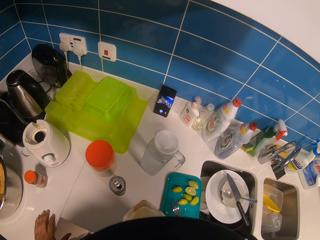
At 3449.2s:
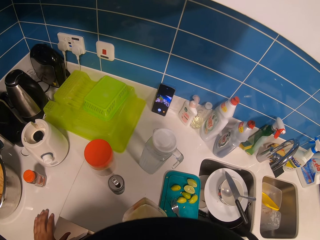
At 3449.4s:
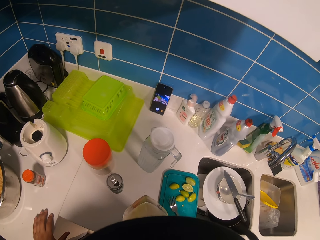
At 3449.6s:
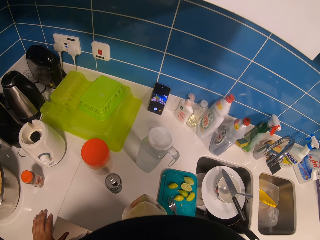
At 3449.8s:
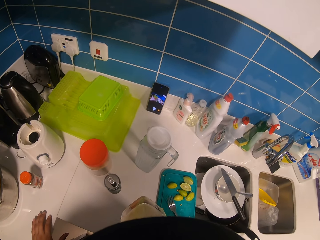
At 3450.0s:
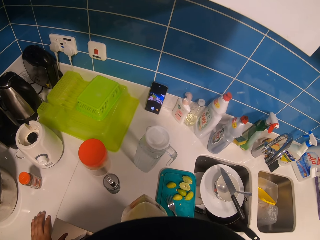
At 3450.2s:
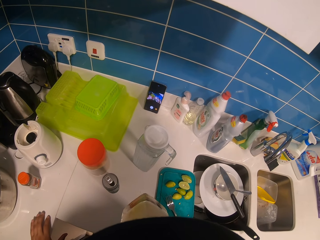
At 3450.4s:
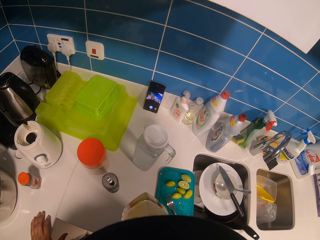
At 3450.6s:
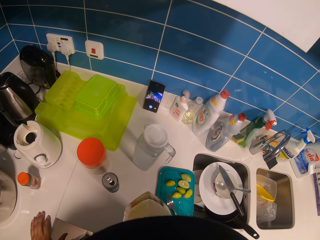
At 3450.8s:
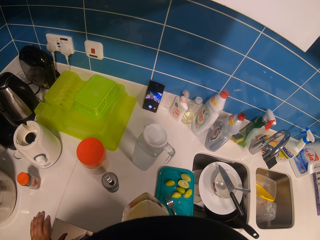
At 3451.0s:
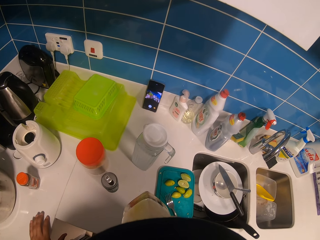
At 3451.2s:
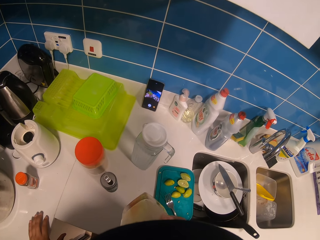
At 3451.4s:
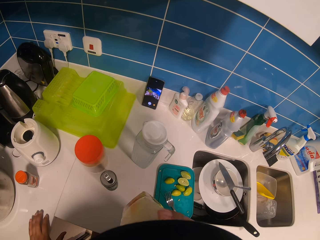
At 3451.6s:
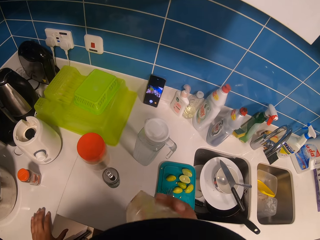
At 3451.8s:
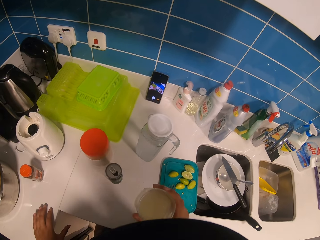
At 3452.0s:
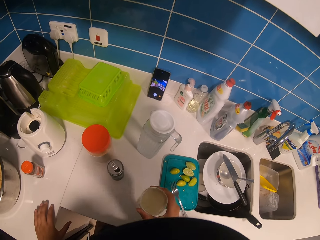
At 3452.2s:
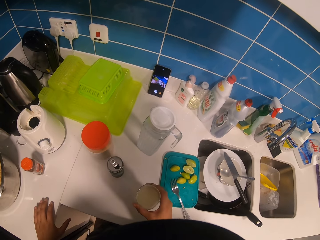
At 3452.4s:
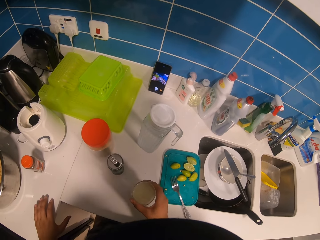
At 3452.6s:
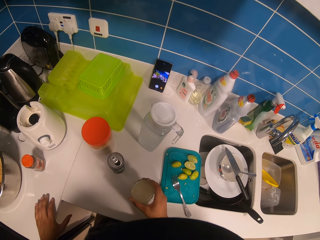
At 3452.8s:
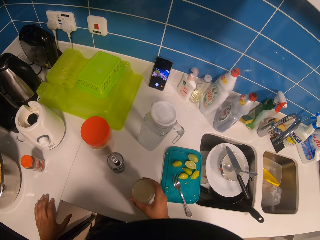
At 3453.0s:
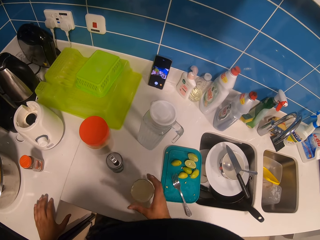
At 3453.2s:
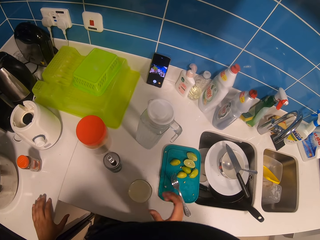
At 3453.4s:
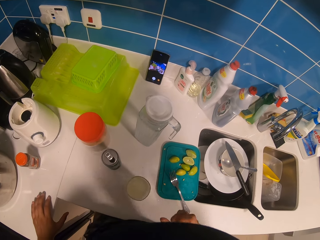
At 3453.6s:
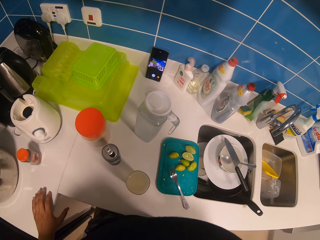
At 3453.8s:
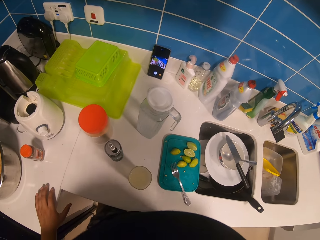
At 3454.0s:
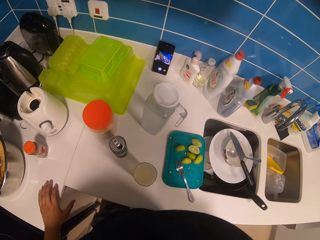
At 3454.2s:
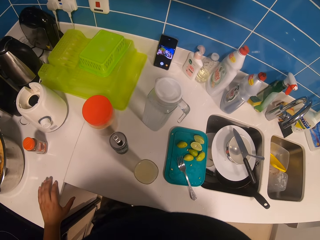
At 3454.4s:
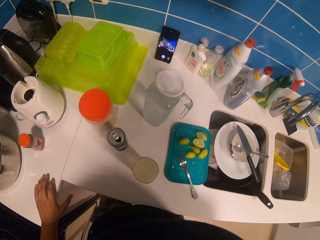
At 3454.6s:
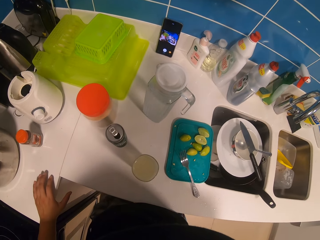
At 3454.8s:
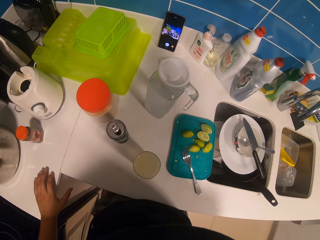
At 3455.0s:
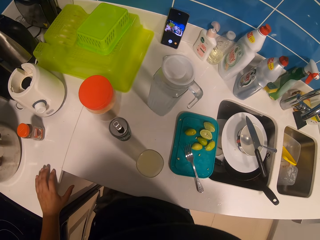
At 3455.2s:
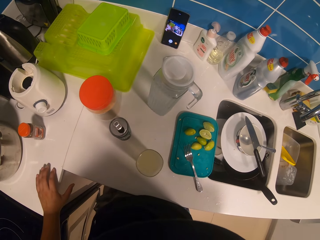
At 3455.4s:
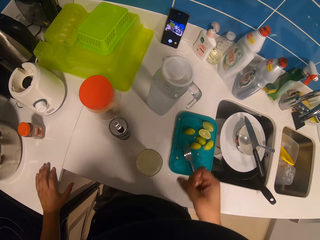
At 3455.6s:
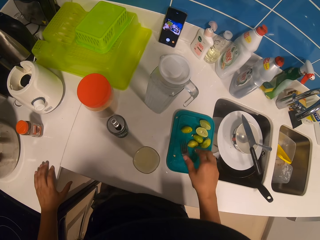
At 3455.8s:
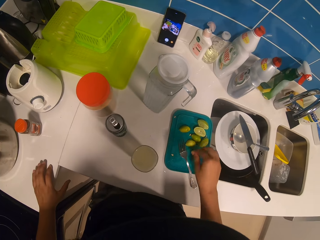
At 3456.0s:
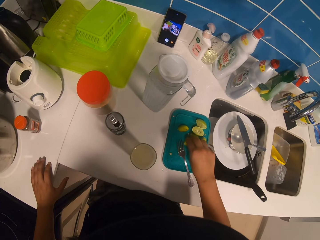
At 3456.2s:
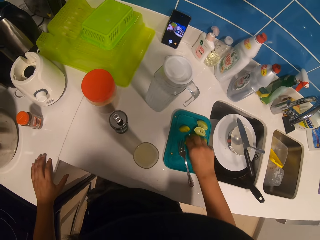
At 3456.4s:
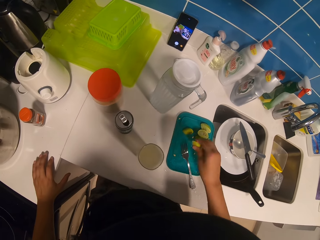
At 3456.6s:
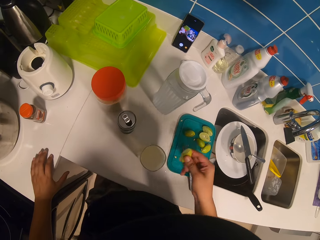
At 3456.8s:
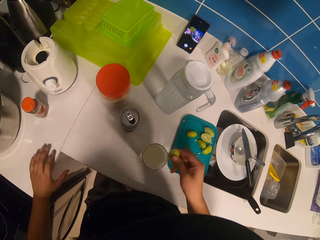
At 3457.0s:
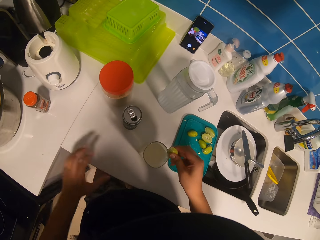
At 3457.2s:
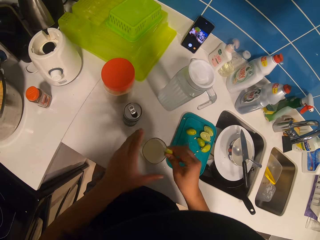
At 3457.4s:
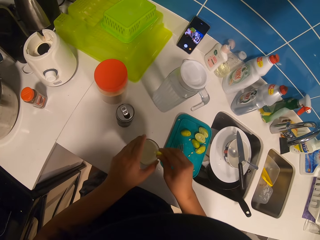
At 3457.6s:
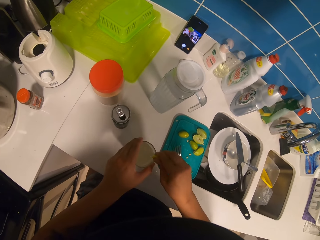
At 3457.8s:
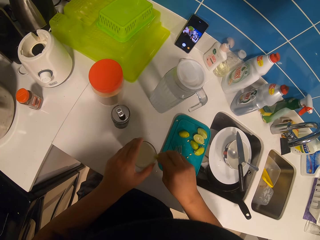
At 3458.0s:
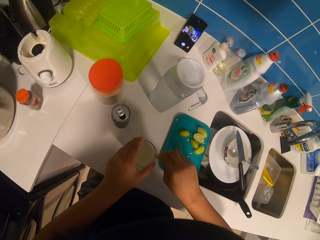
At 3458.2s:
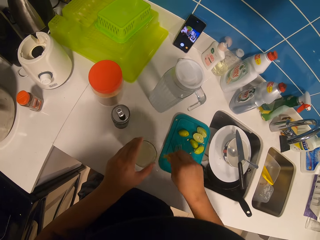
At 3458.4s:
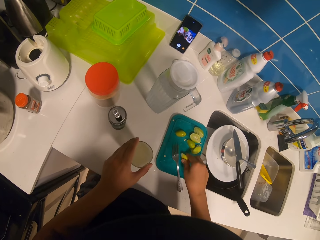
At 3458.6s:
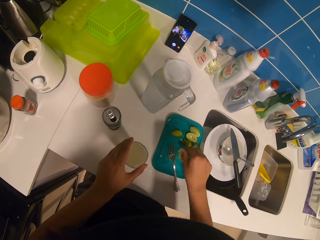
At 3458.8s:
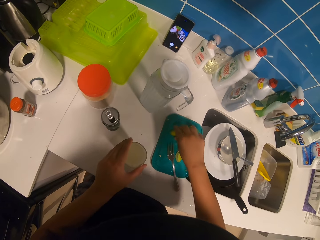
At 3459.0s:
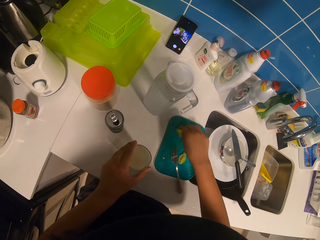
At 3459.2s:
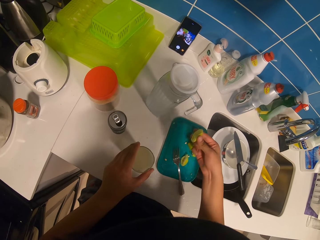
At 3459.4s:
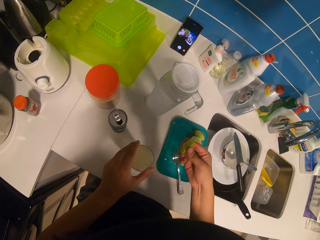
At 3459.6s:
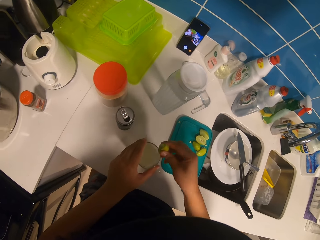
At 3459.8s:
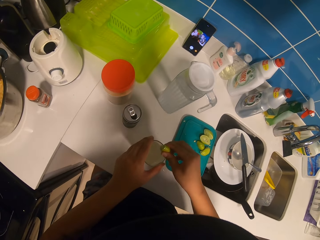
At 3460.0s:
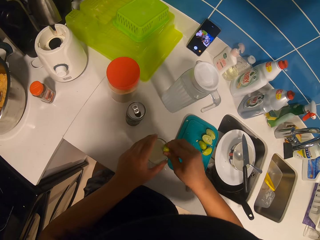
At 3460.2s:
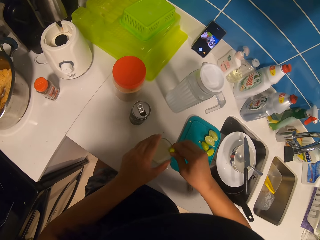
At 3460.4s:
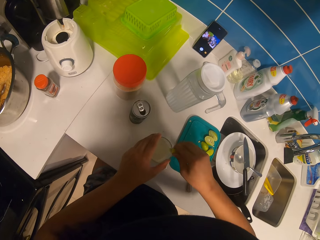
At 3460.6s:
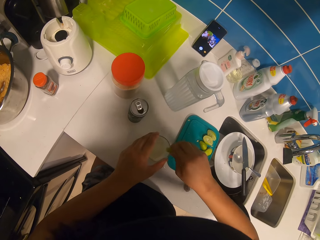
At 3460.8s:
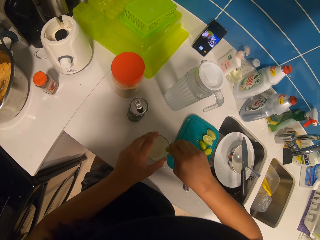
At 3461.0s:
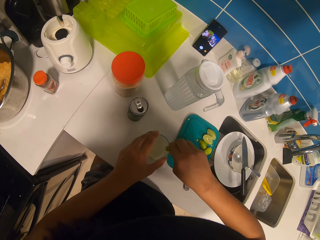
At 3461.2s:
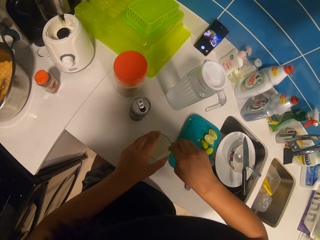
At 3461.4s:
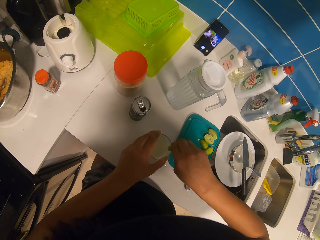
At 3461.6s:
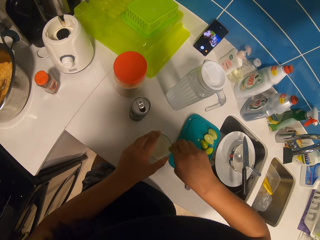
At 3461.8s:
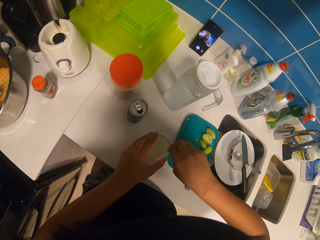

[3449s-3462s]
The camera wearer drops the glass on the cabinet. They touch something. They pick up the sliced lemon with the right hand. They squeeze the lemon with the right hand. They drop the lemon peel on the chopping board. They pick up the sliced lemon with the right hand. They squeeze the lemon with the right hand.

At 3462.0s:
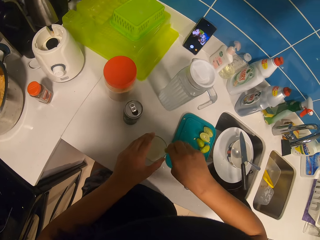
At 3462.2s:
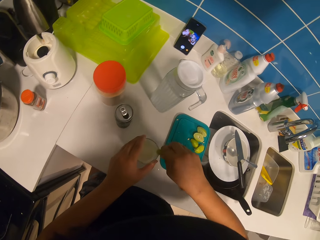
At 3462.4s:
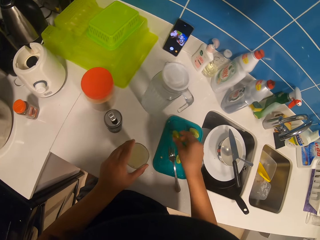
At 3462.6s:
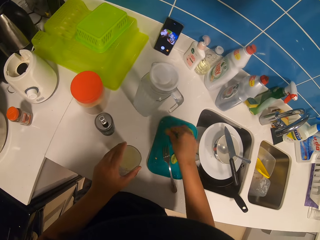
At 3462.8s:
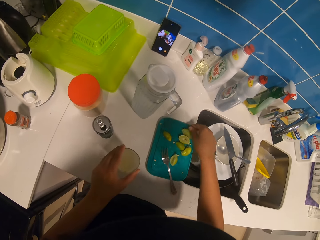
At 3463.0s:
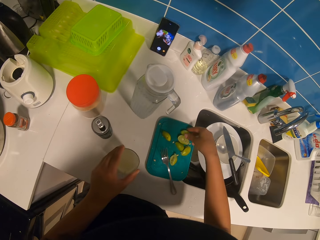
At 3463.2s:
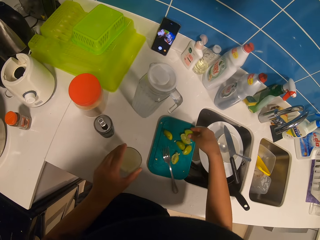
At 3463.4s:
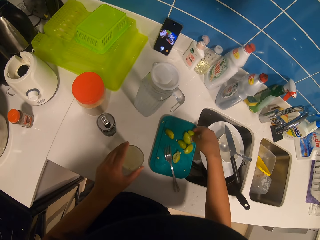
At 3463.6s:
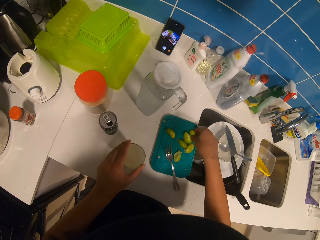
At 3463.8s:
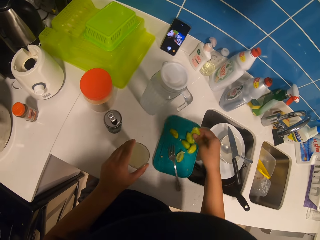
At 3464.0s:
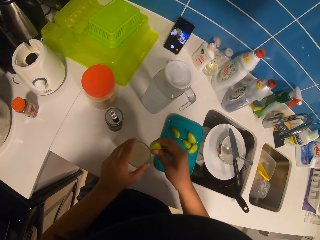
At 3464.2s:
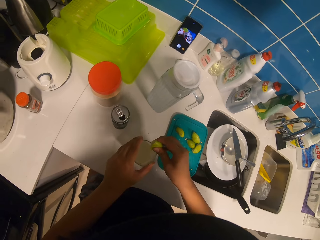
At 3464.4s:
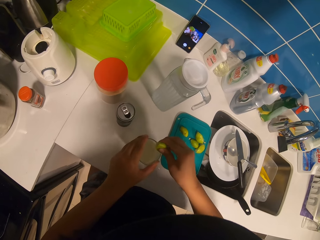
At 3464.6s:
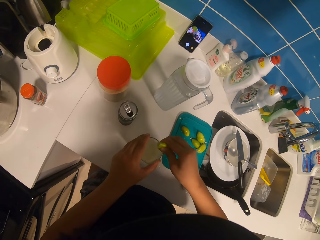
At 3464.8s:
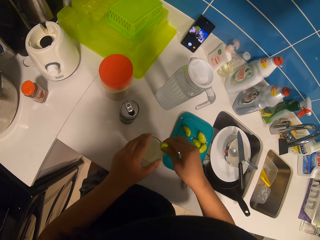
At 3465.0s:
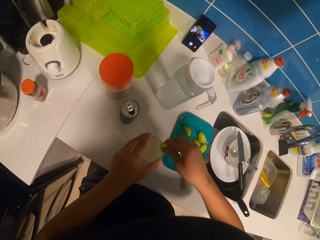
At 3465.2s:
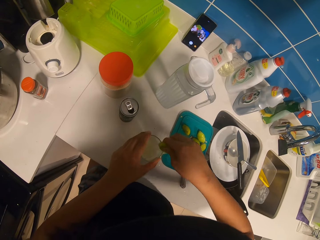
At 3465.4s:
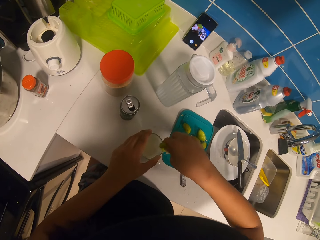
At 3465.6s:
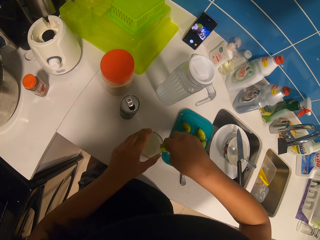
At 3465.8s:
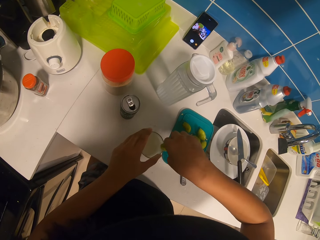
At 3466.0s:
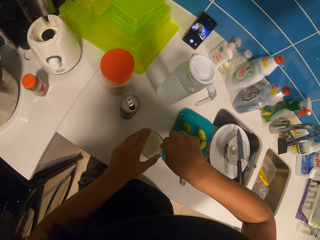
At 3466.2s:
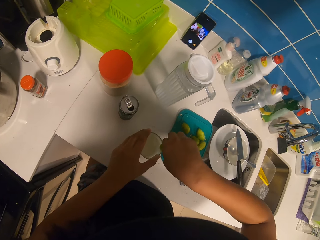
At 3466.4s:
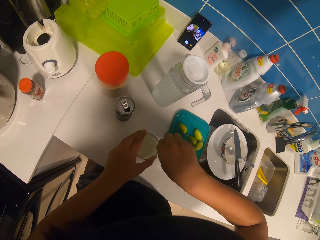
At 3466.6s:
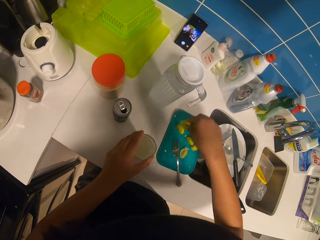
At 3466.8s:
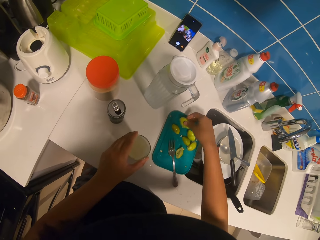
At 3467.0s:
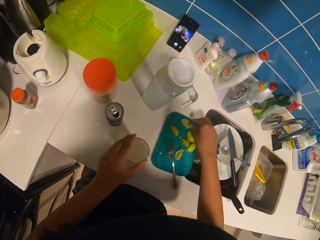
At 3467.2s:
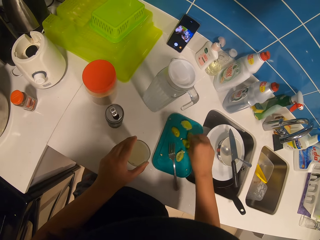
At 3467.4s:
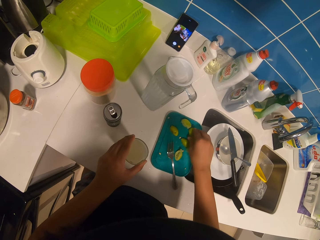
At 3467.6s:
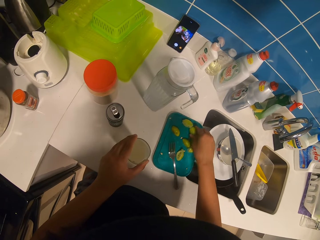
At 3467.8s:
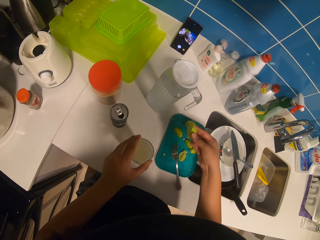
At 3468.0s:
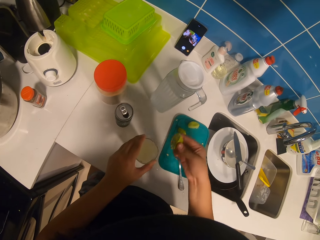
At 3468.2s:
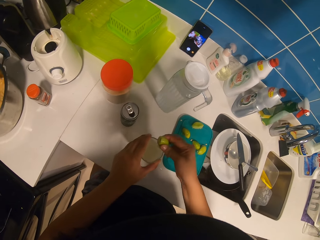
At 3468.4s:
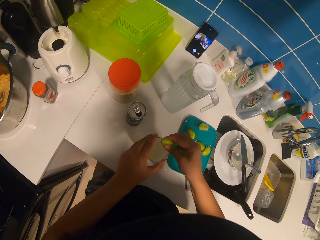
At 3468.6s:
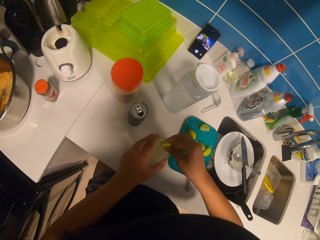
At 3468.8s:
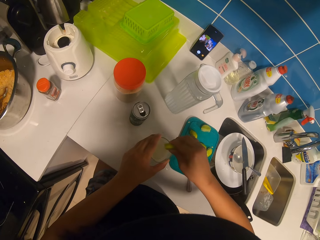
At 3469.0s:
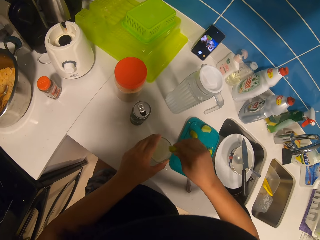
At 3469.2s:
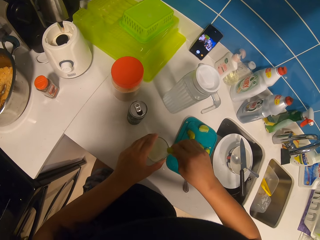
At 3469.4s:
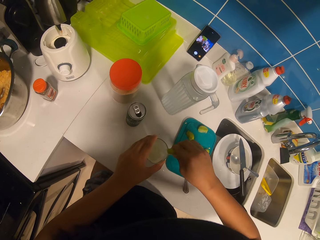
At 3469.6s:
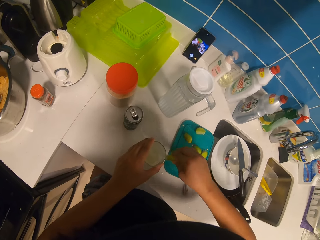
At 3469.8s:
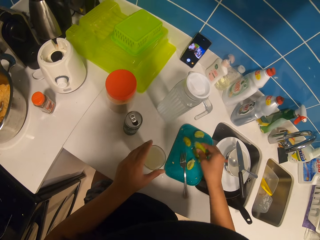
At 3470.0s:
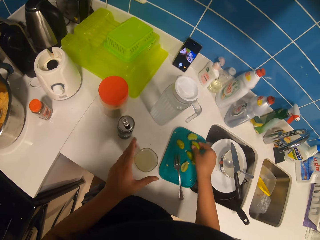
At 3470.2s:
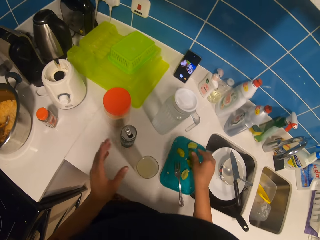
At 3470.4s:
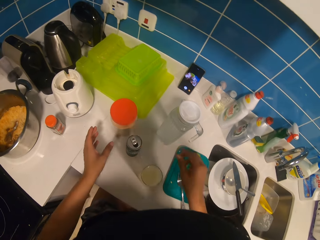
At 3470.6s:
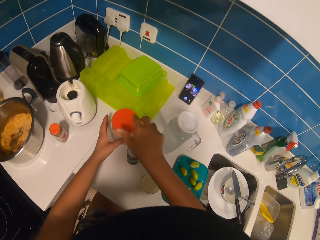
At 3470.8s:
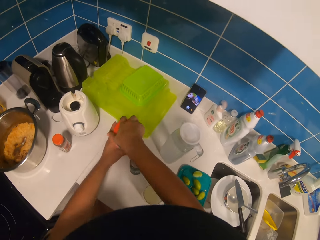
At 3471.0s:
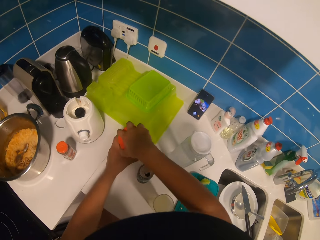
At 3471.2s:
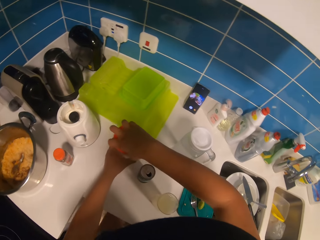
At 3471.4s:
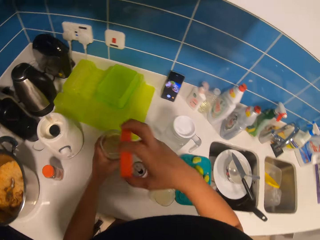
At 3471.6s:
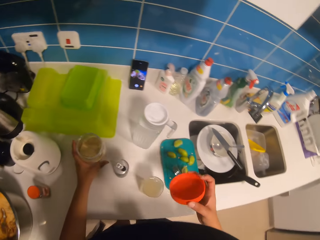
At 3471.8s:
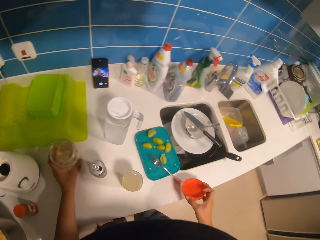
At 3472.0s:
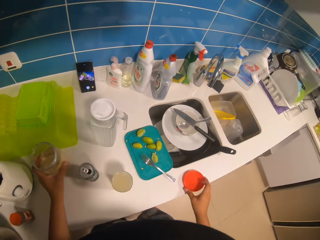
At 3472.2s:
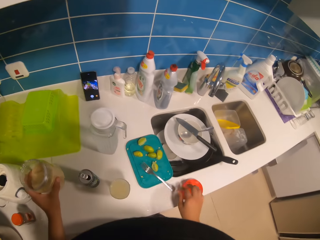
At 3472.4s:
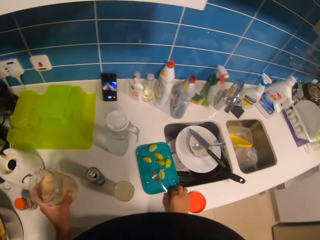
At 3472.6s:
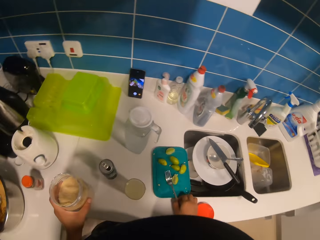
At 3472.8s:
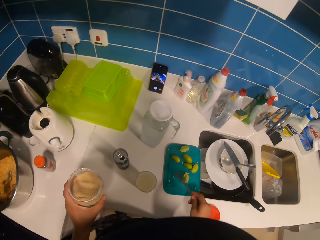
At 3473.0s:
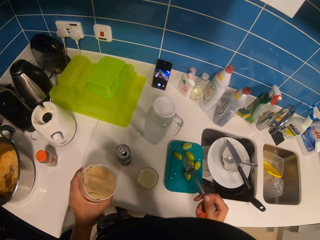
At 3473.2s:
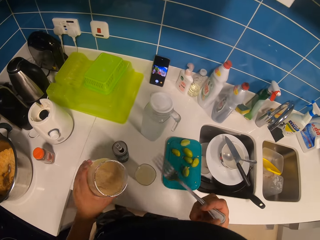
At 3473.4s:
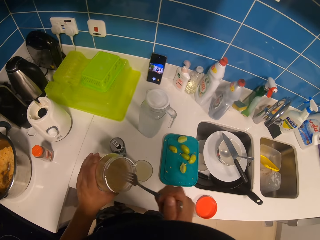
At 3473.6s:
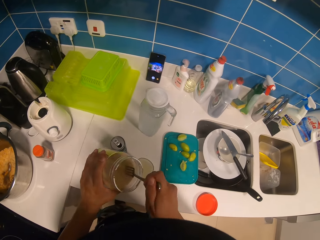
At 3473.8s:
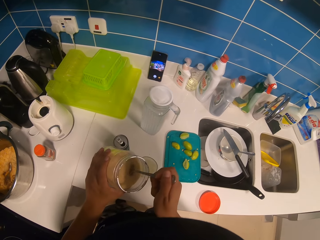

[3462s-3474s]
The camera wearer drops the lemon peel on the chopping board. They pick up the sliced lemon with the right hand. They squeeze the lemon with the right hand. They drop the lemon peel on the chopping board. They pick up the sliced lemon with the right hand. They squeeze the lemon with the right hand. They drop the lemon peel on the chopping board. They open the plastic bottle with the right hand. They drop the container lid on the cabinet. They pick up the fork with the right hand.
